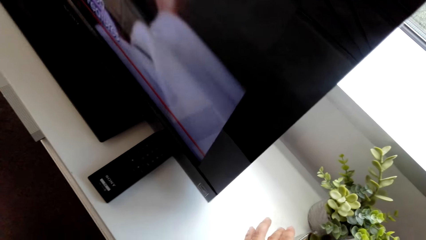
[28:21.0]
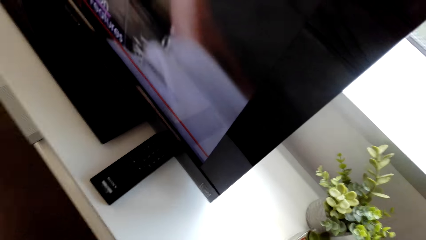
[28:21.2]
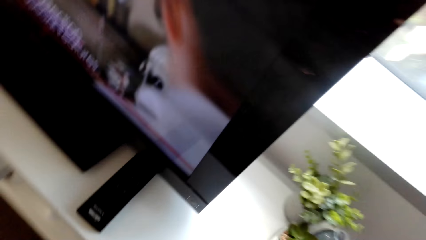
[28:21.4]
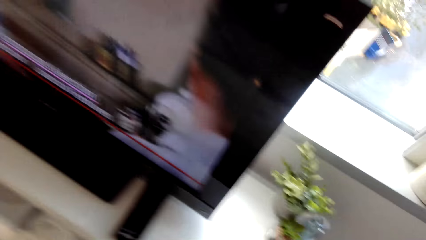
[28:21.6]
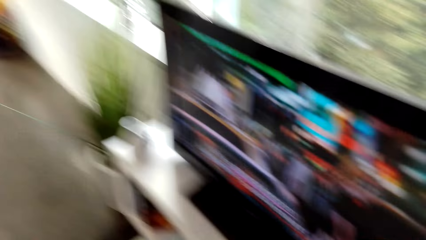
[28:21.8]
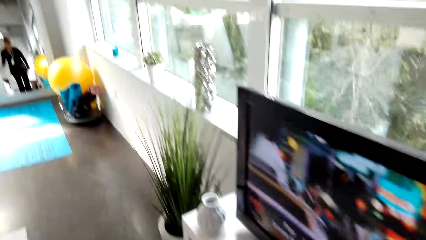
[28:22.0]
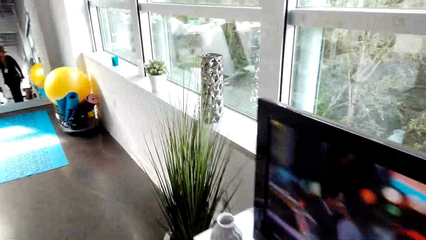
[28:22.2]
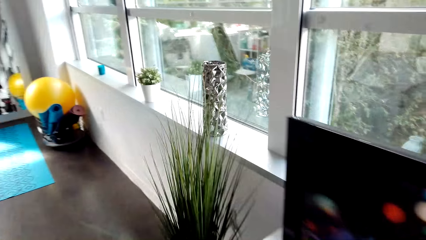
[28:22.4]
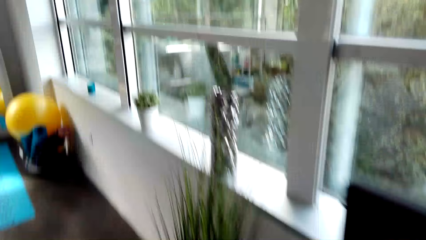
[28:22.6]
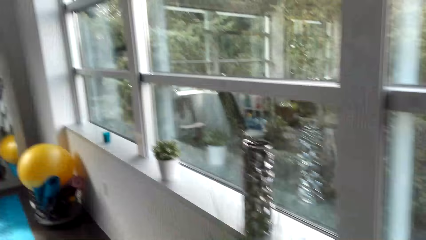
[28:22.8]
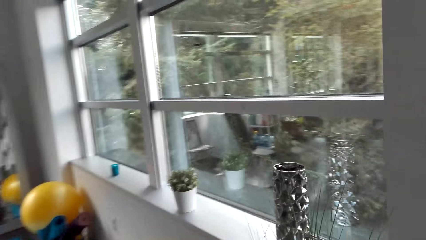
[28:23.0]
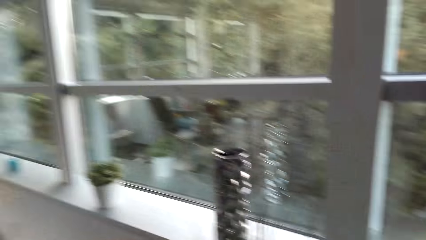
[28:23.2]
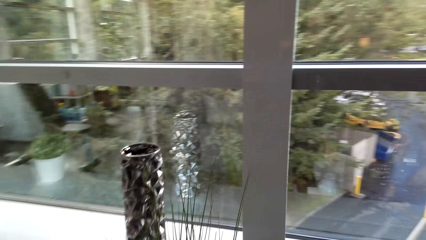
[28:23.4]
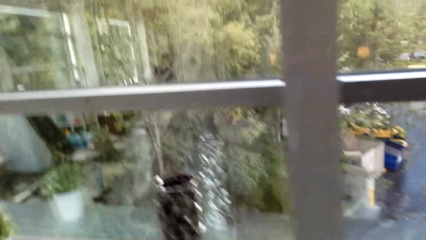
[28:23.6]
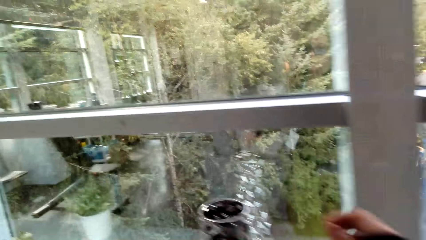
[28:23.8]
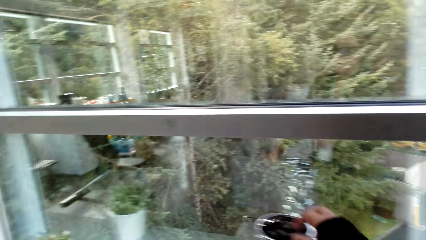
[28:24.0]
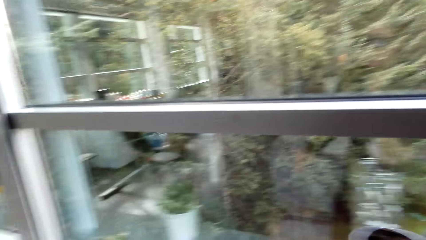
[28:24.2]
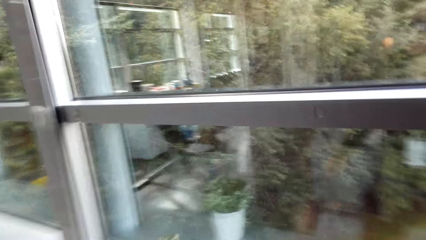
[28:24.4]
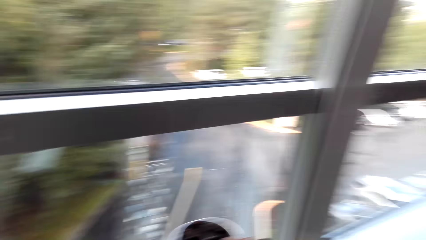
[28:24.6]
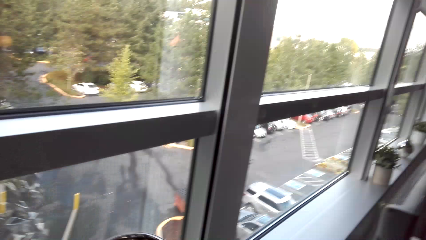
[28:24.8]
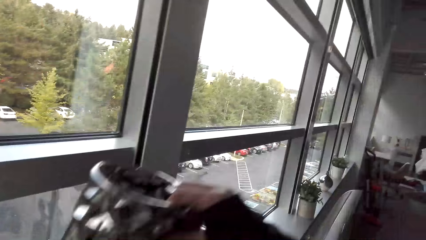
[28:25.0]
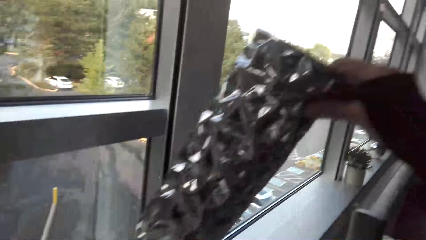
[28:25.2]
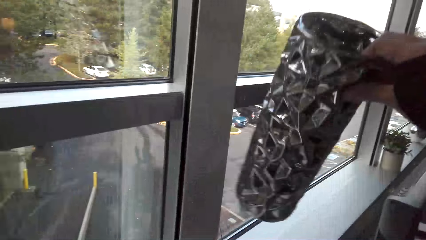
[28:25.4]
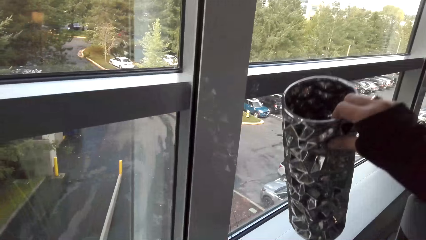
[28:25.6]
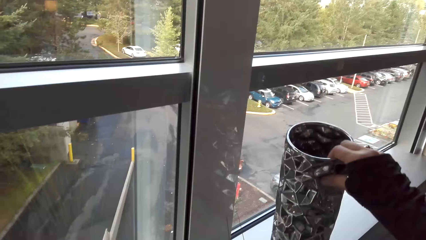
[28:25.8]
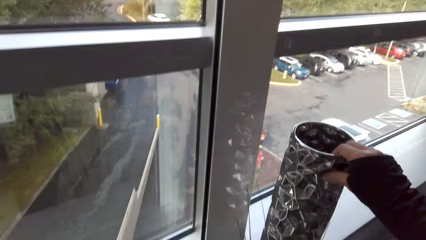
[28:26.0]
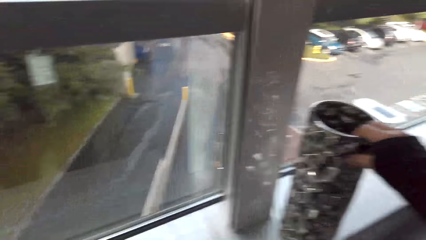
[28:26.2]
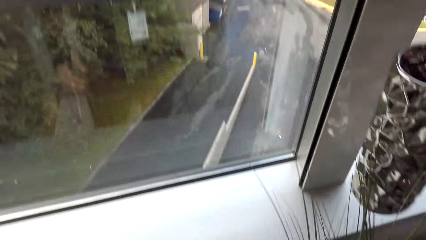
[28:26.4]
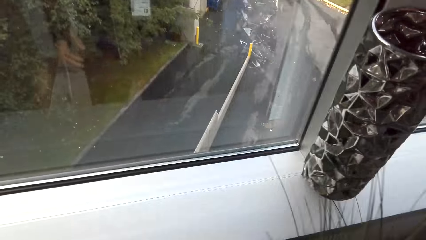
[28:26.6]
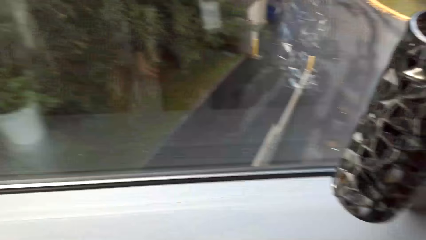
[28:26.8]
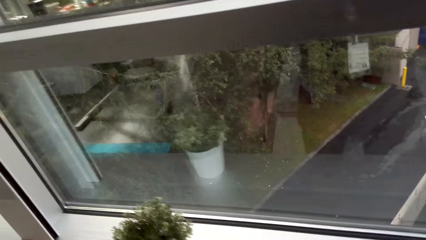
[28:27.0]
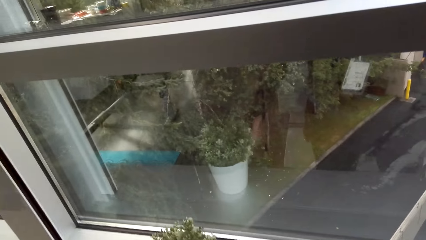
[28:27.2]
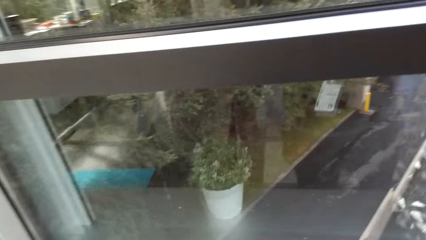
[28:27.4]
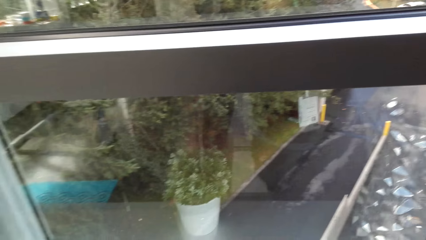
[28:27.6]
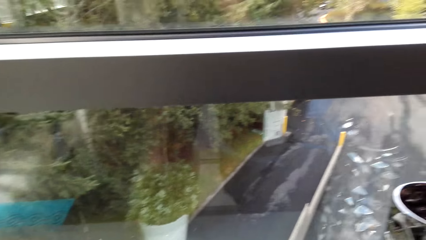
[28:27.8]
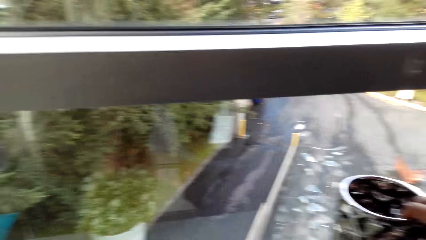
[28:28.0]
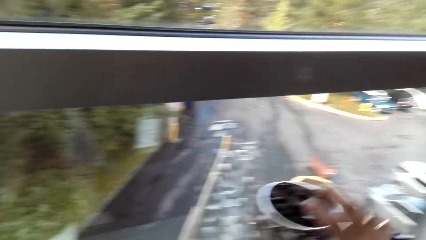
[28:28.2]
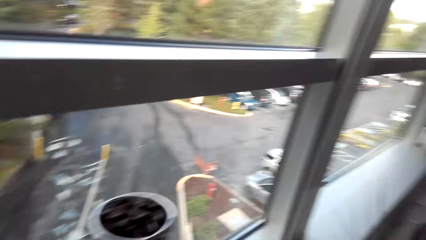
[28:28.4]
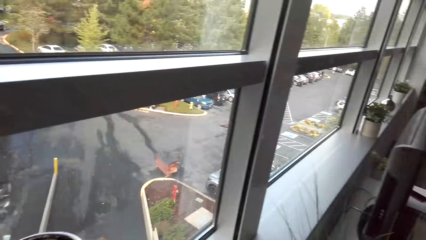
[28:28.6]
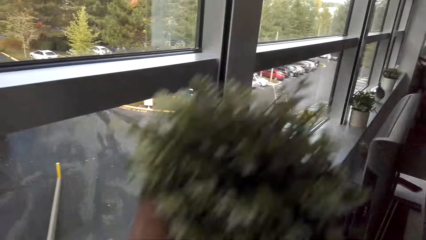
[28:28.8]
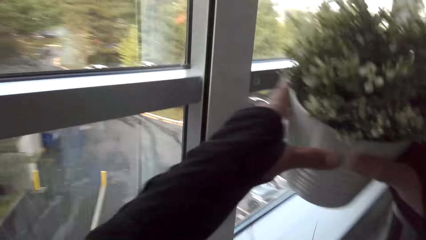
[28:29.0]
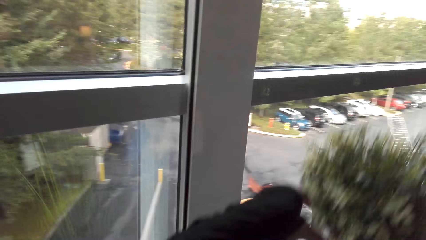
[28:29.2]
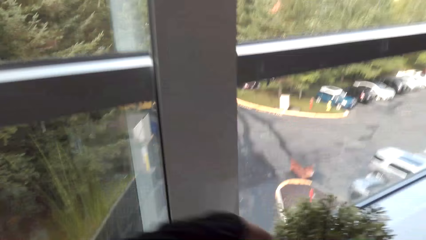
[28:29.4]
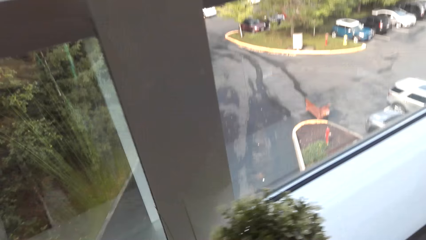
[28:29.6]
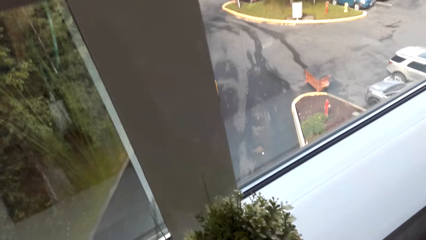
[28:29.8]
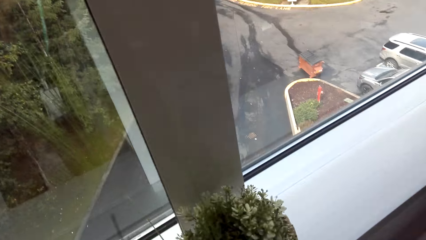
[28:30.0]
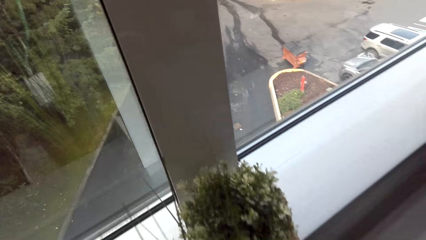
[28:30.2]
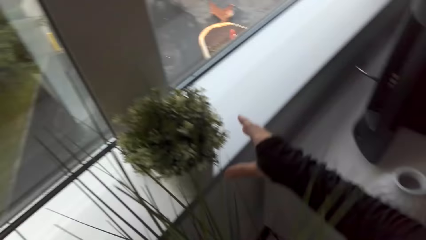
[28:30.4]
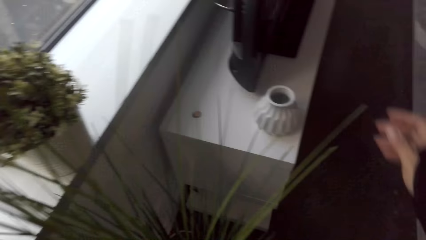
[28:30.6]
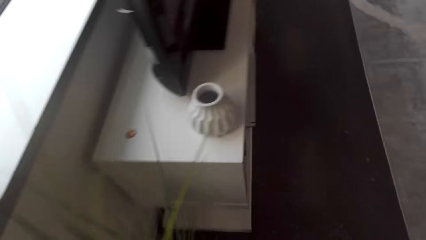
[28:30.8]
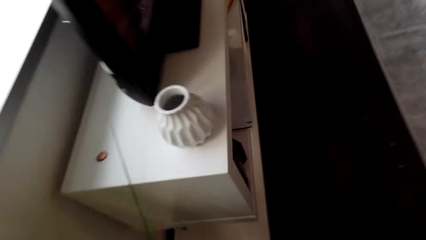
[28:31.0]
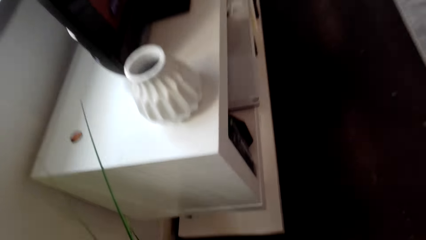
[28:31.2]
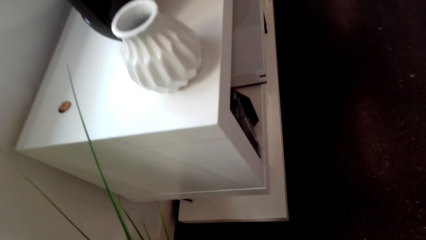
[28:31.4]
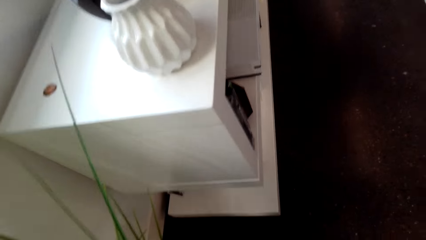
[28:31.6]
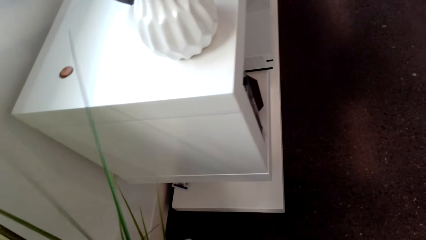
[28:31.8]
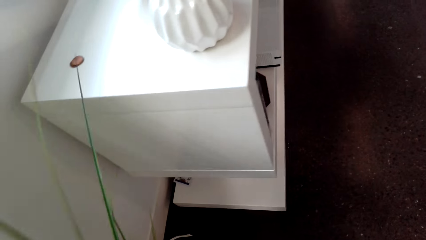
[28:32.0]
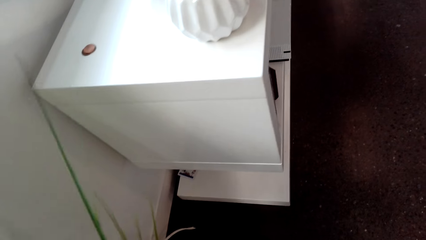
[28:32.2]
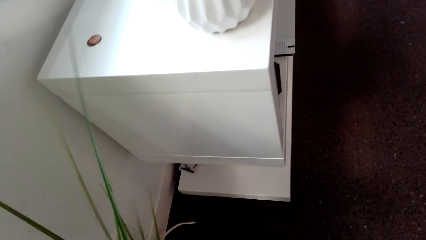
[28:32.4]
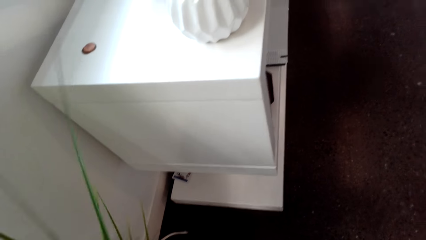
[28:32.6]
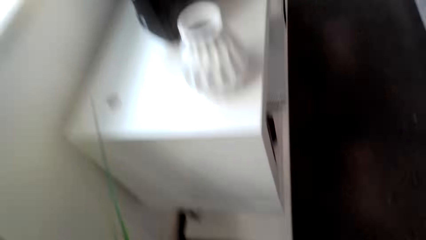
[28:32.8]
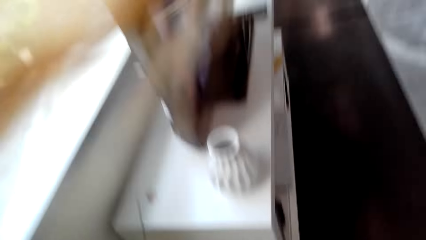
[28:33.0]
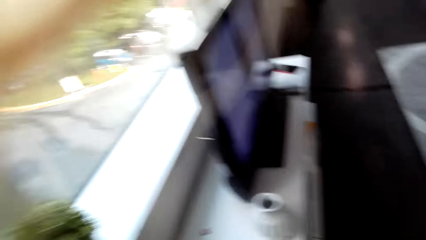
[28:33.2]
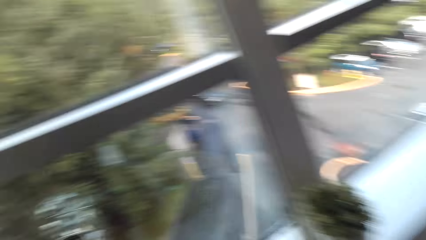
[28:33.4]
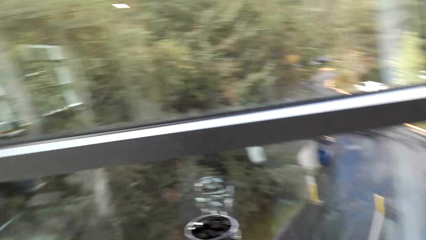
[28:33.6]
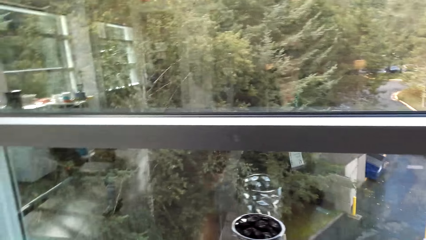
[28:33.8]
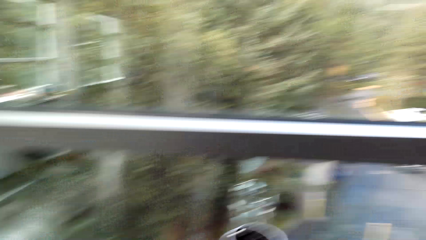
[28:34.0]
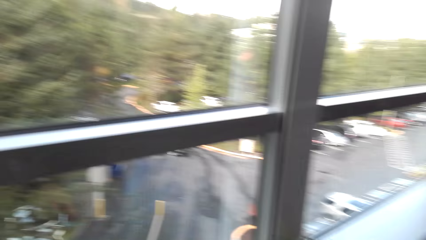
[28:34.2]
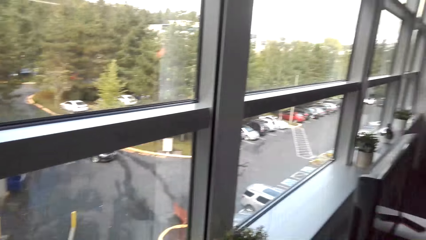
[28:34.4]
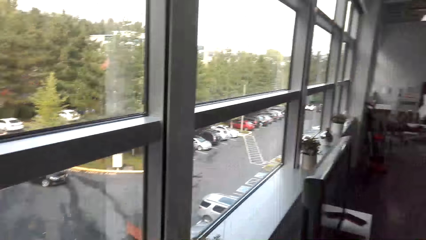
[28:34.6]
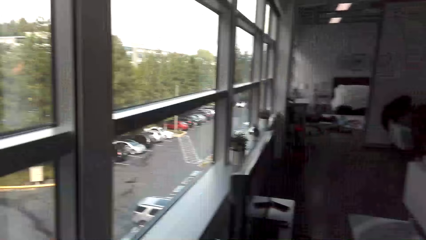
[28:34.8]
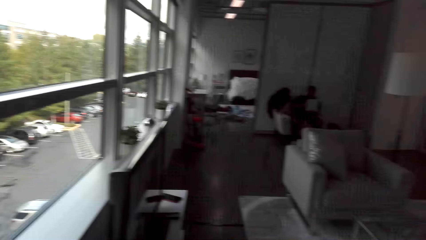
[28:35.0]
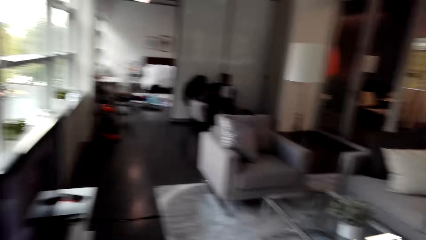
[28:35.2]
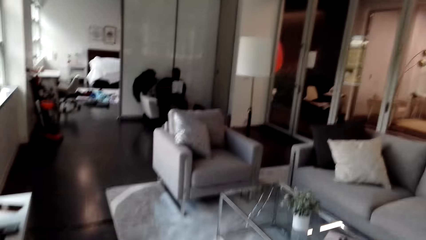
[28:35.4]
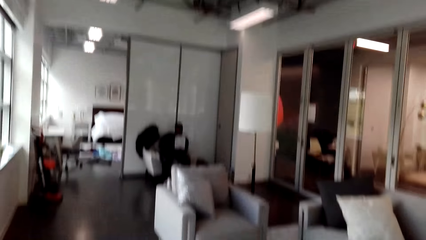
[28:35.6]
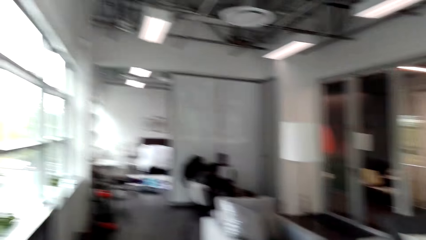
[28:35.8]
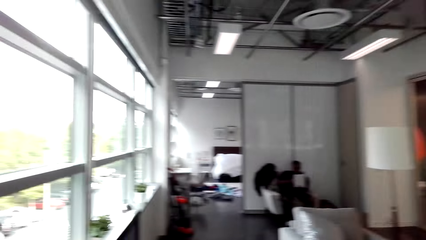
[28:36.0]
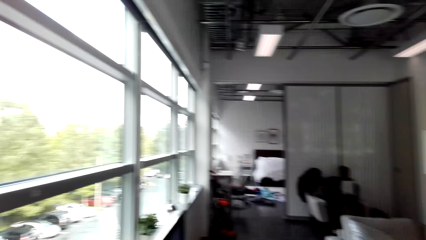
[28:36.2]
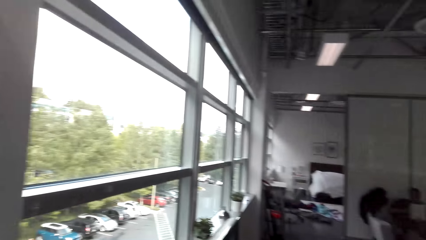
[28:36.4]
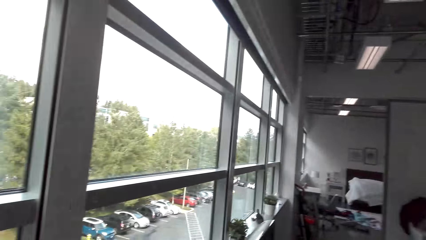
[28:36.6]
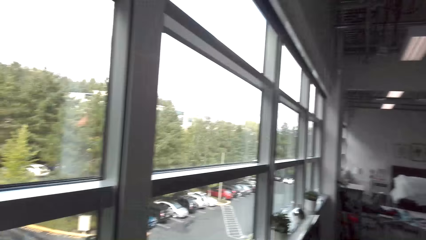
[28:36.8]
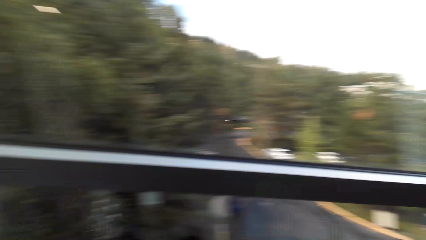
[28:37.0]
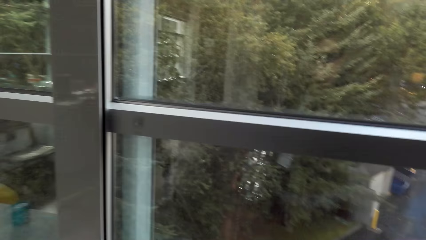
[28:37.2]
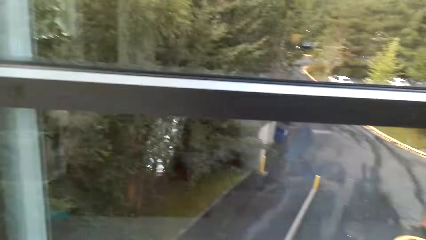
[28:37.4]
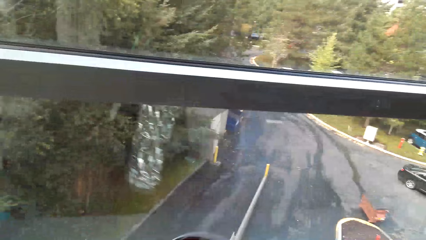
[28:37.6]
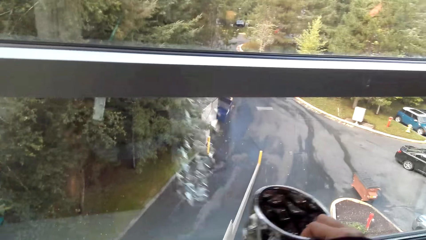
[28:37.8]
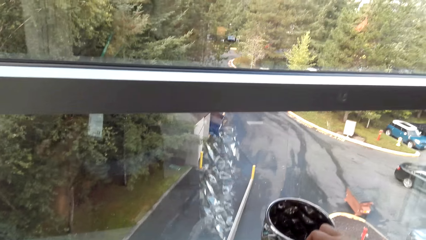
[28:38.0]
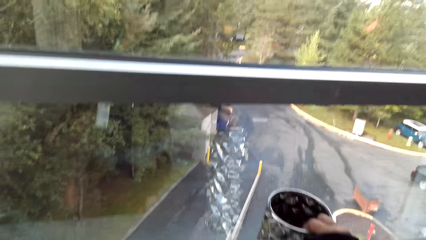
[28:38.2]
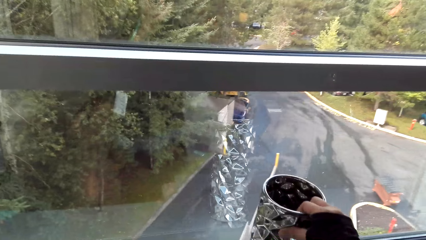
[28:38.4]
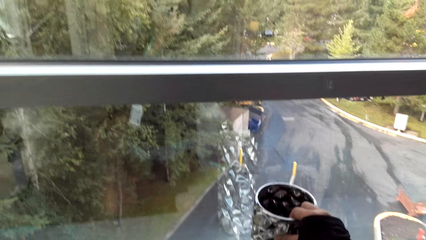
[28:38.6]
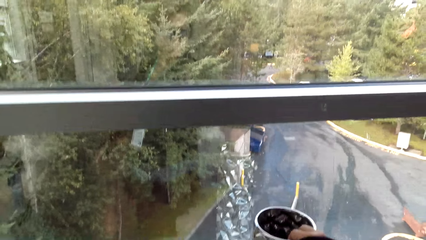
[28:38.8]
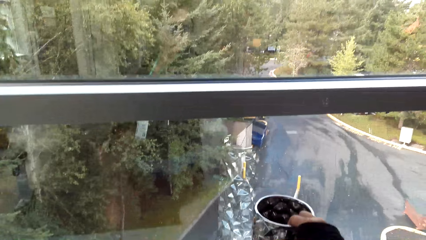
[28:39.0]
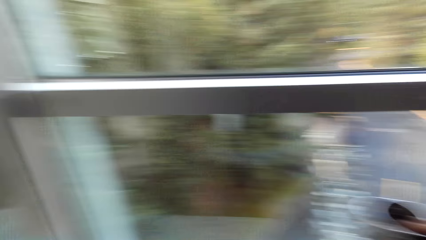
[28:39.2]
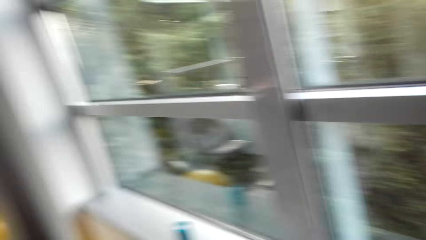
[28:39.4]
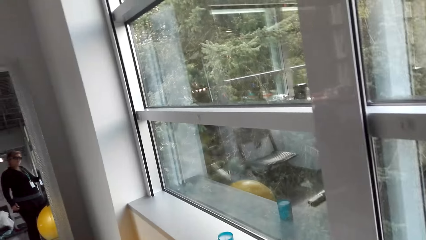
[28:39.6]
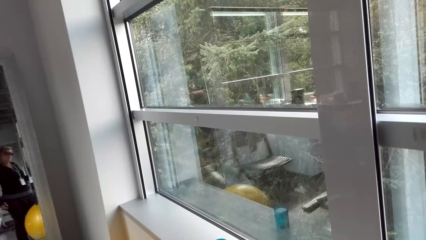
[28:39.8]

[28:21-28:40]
The camera wearer lifts up a flower vase. They put the flower vase down. They put the flower pot on the shelf. They move the flower pot on the floor. They put down the vase. They move the flower vase on the shelf.
